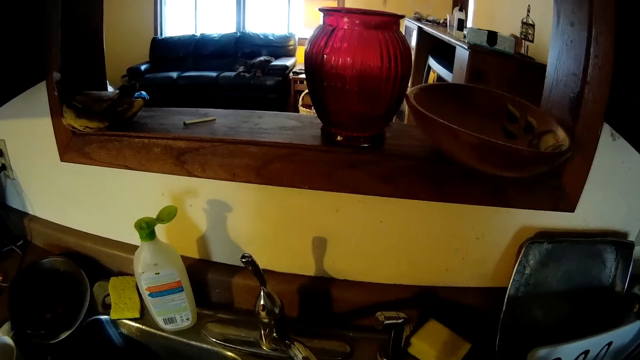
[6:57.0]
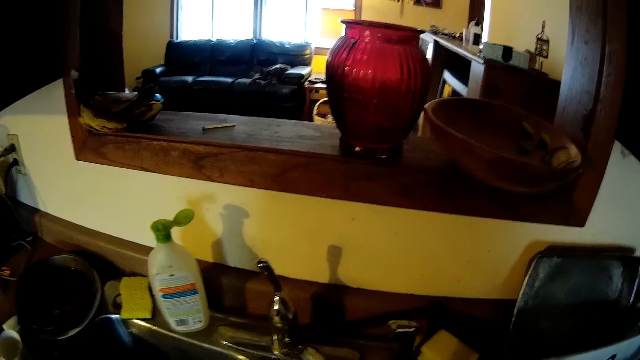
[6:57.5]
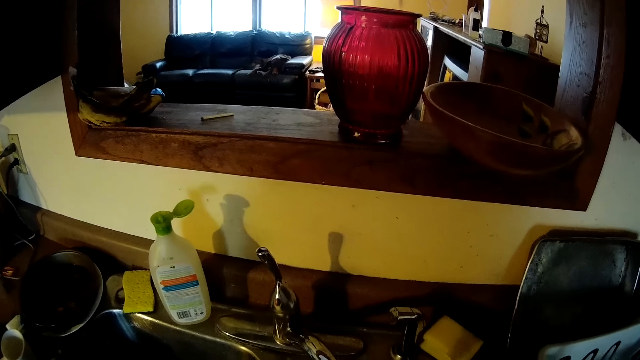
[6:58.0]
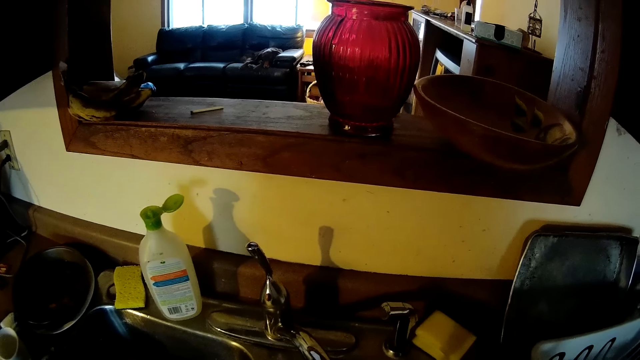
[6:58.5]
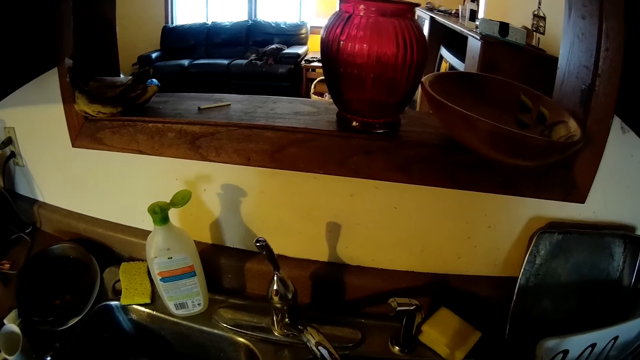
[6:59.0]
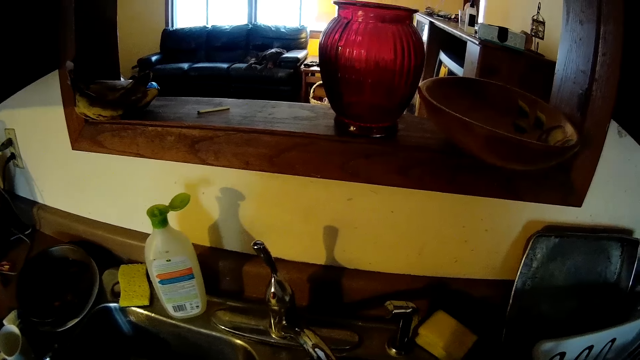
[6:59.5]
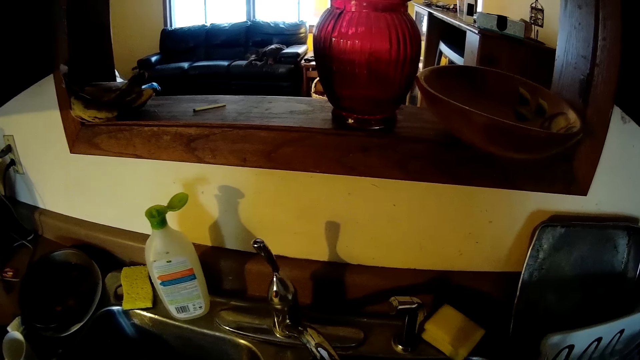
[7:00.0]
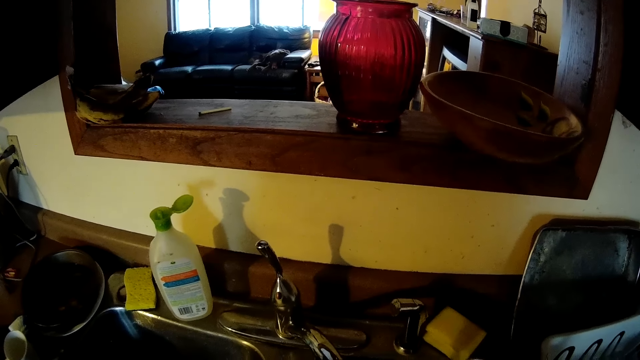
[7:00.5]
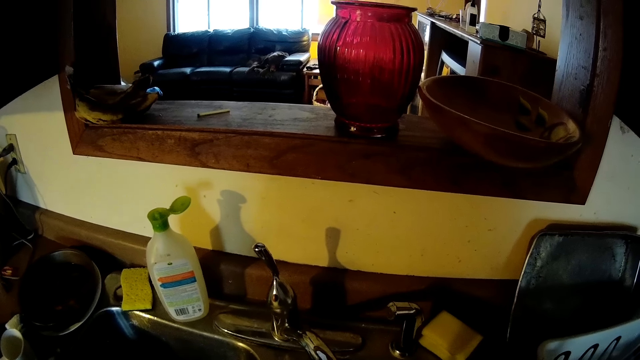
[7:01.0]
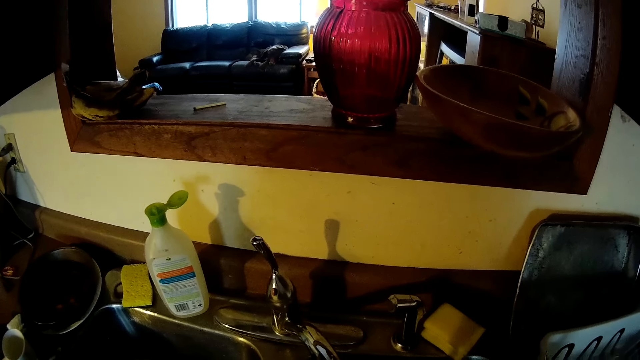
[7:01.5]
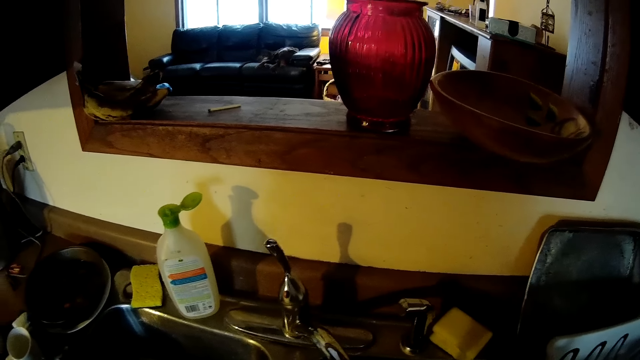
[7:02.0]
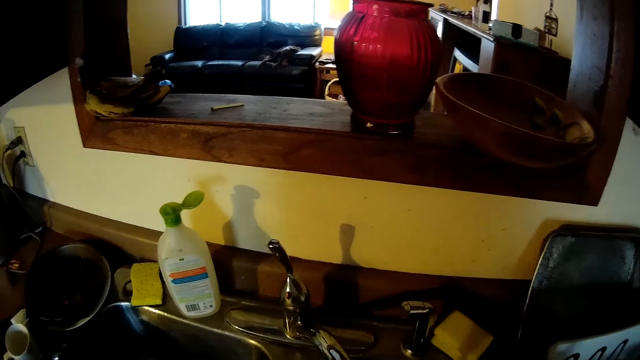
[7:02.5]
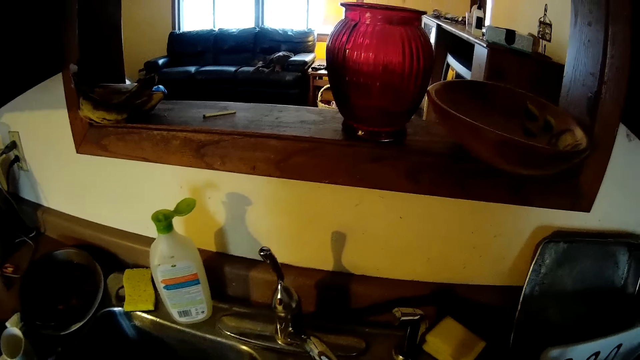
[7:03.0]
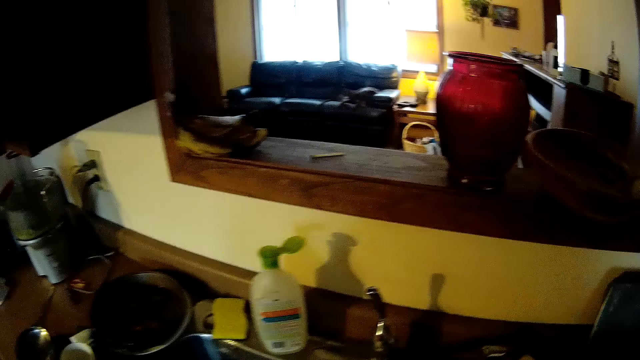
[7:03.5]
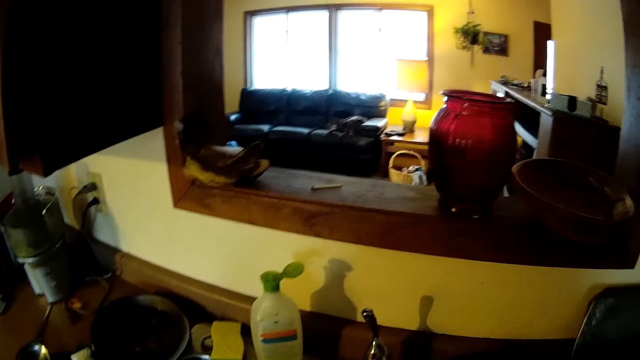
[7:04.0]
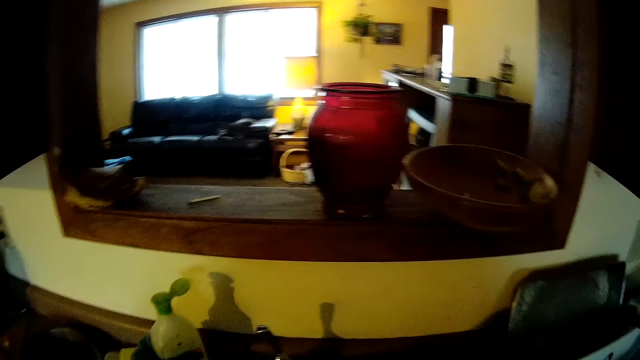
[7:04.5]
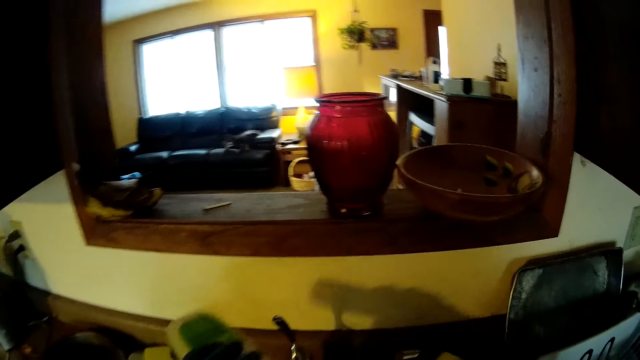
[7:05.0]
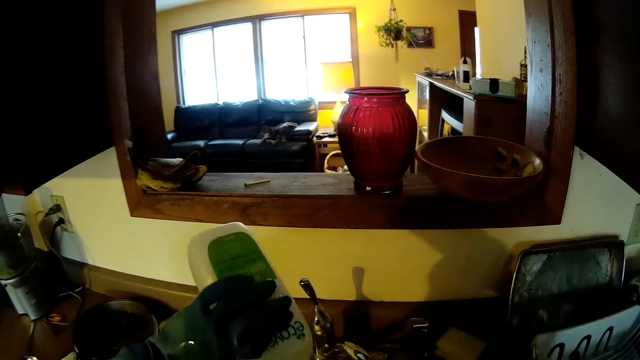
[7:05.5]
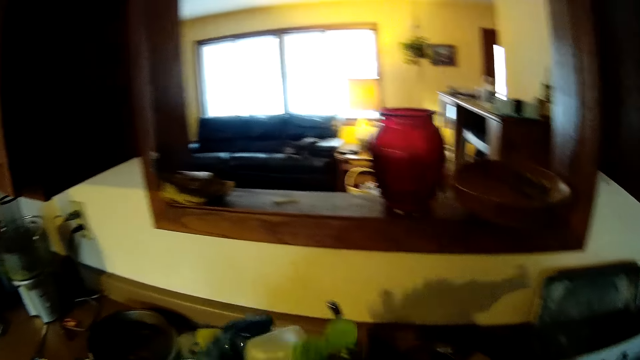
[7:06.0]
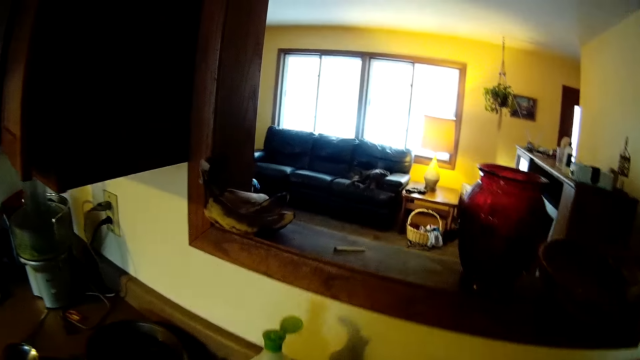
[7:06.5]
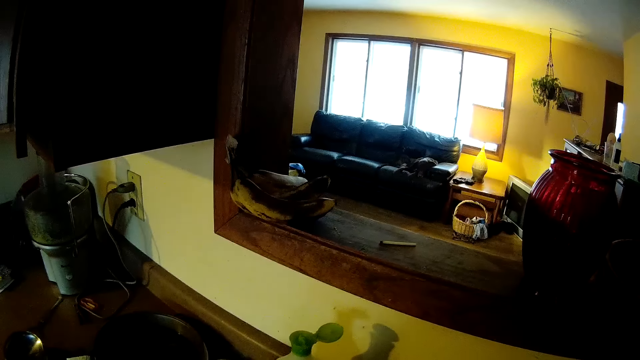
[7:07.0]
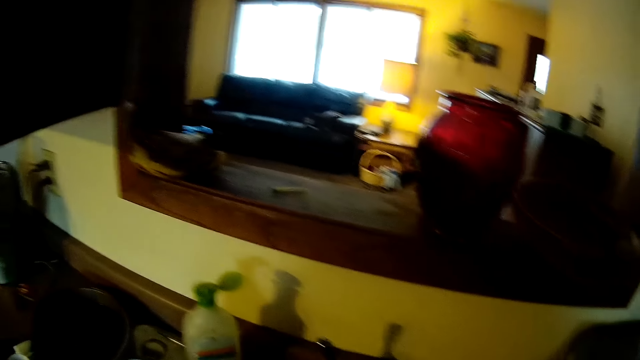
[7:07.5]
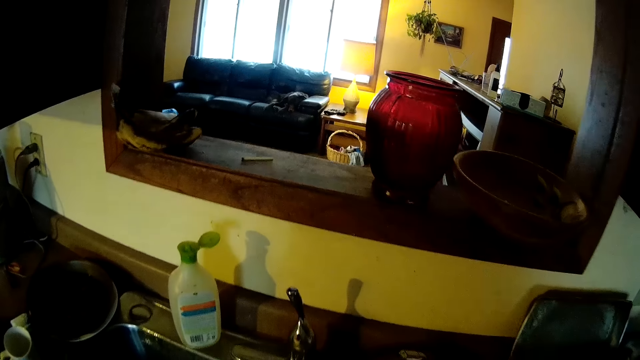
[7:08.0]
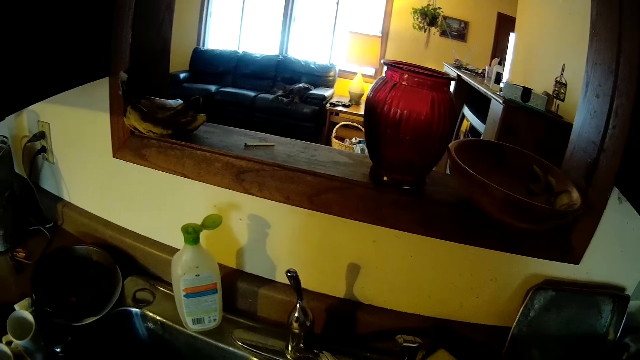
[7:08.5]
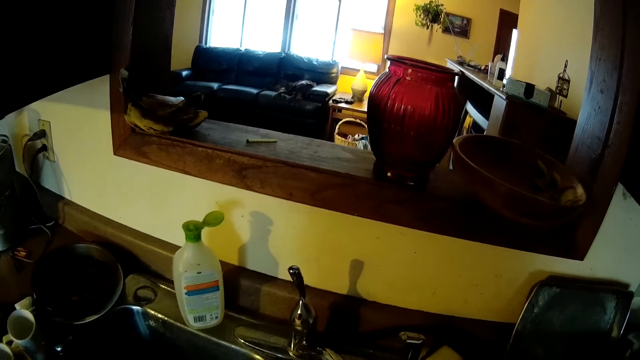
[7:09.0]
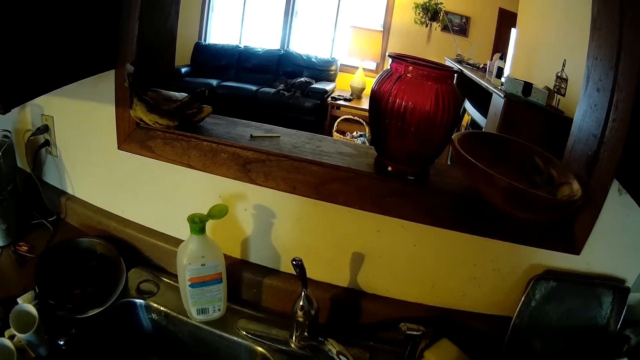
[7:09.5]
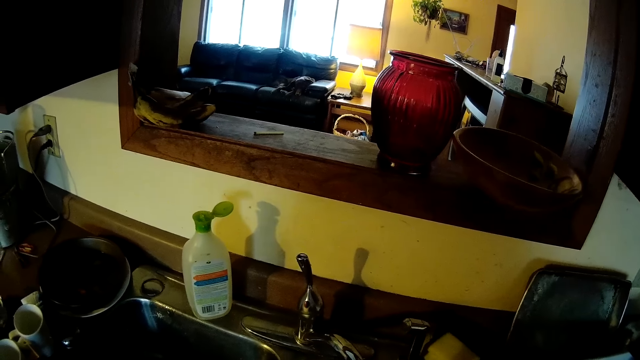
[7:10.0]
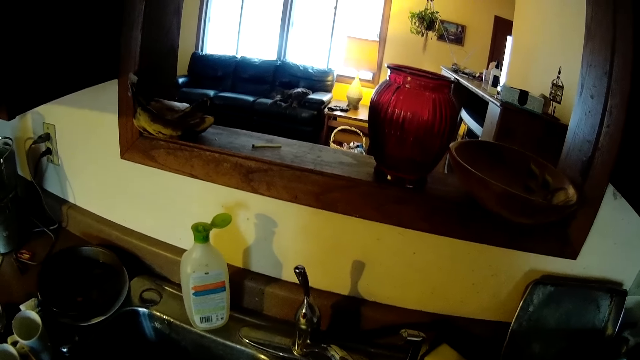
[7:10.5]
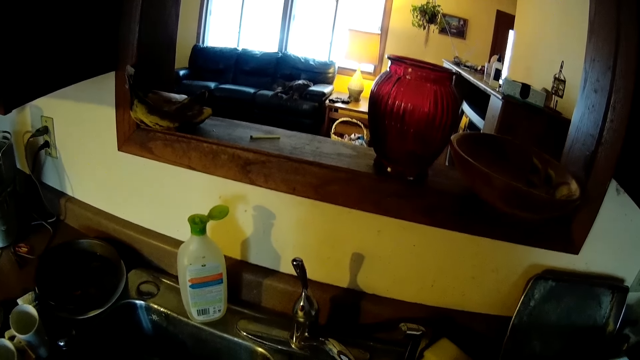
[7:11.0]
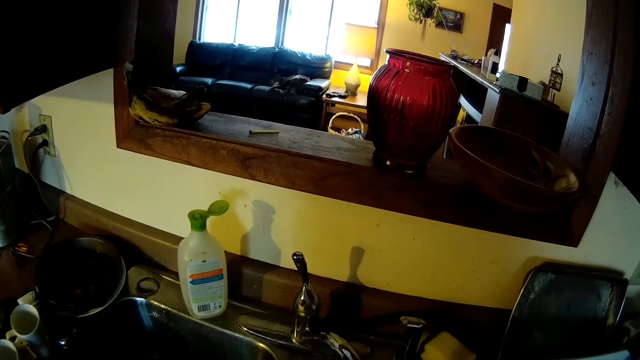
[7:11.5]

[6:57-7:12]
The camera wearer picks up the dish soap on the sink with her left hand. She pours the dish soap into the sauce pan with her left hand. She drops the dish soap on the sink with her left hand.

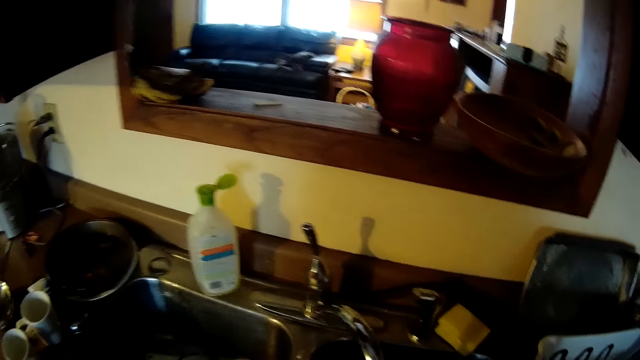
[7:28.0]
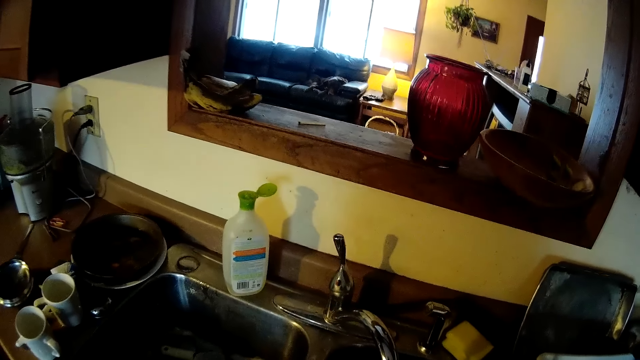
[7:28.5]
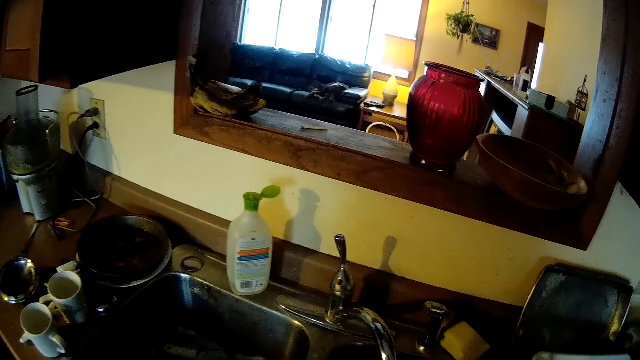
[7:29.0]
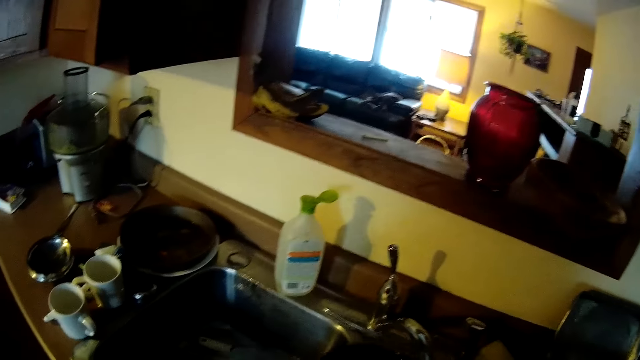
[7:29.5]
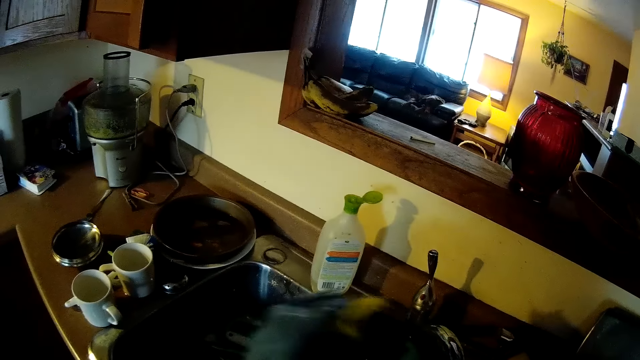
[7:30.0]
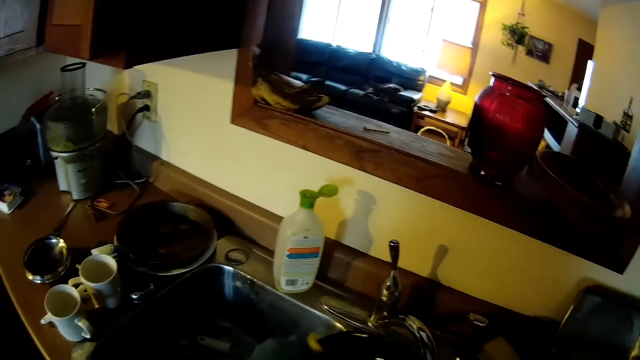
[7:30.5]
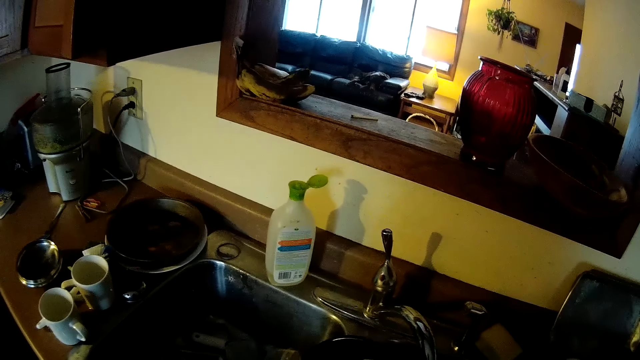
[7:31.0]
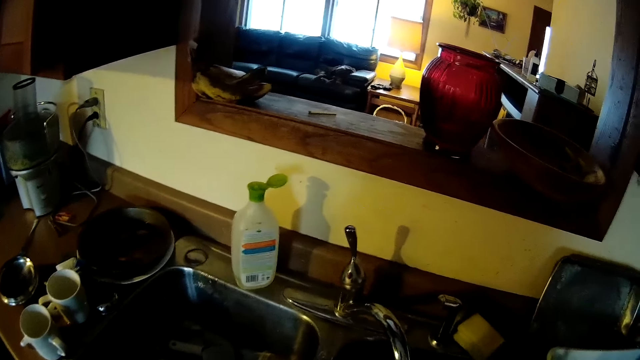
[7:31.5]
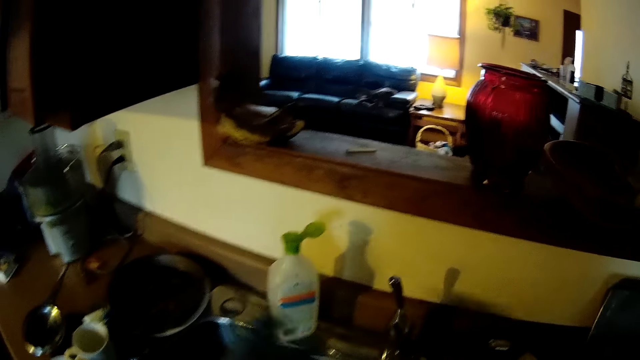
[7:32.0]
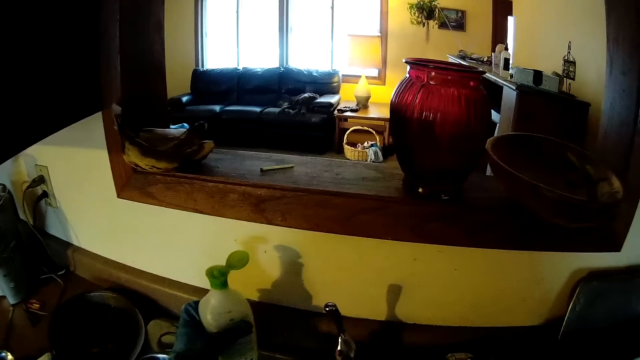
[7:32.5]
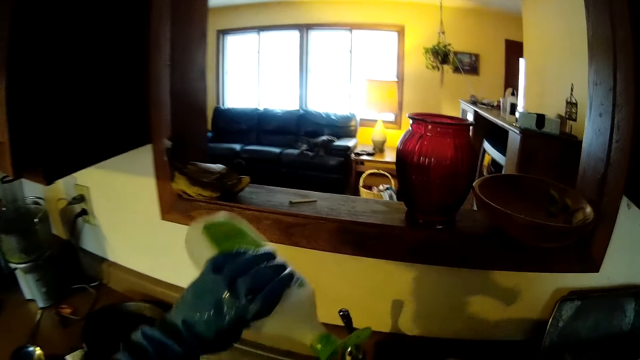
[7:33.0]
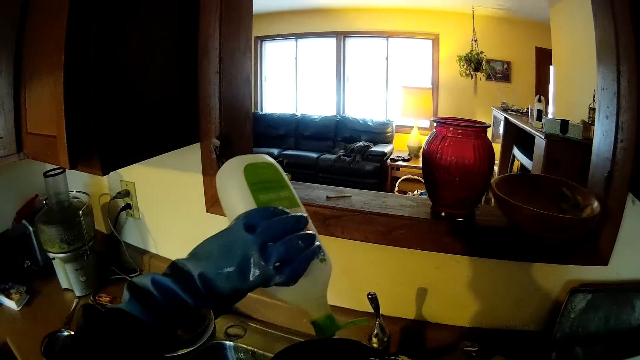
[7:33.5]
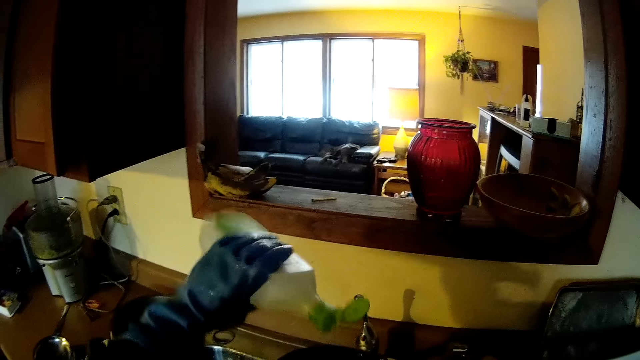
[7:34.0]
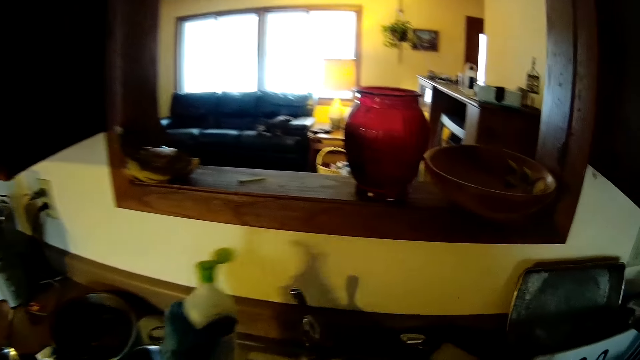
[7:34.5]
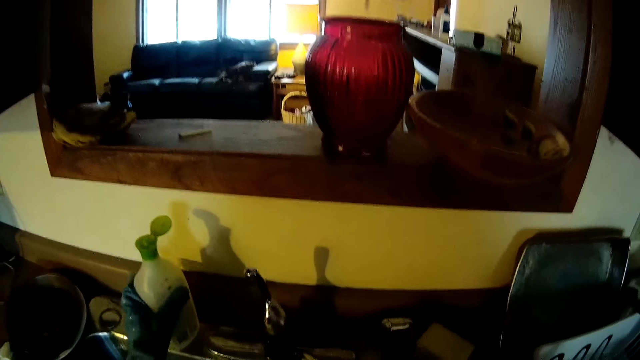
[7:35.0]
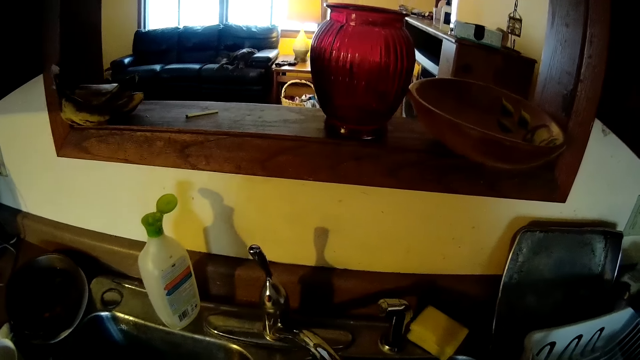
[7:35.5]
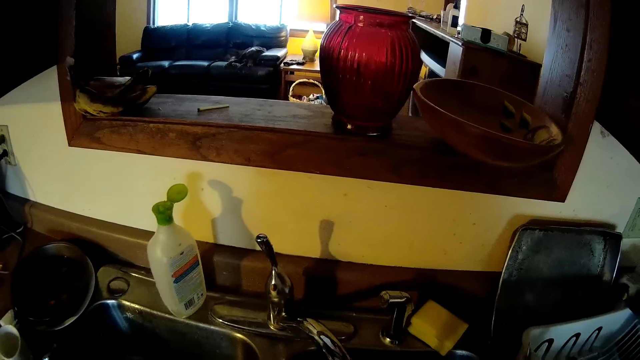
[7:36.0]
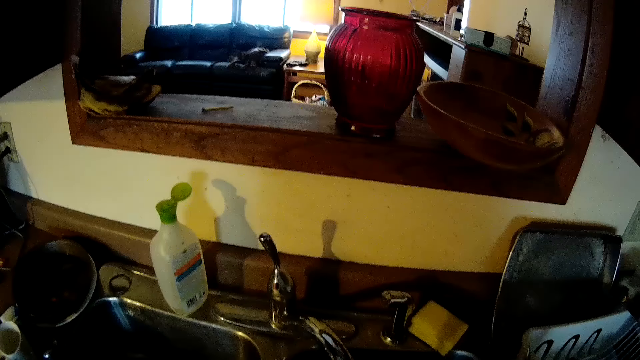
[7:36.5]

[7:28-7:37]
The camera wearer washes the sauce pan with the sponge in her left hand. She picks up the dish soap on the sink with her left hand. She pours the dish soap into the sauce pan or sponge with her left hand. She drops the dish soap on the sink with her left hand.
